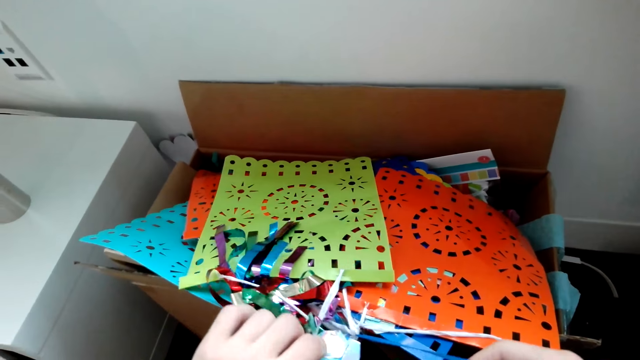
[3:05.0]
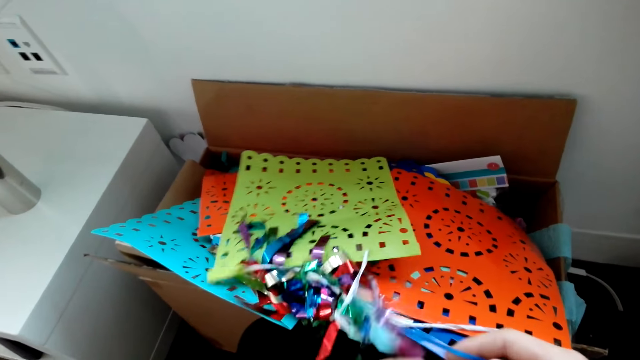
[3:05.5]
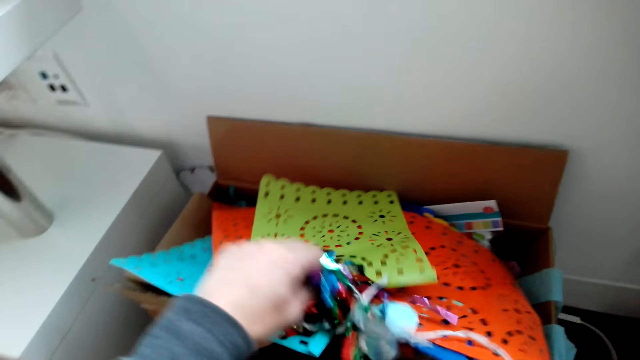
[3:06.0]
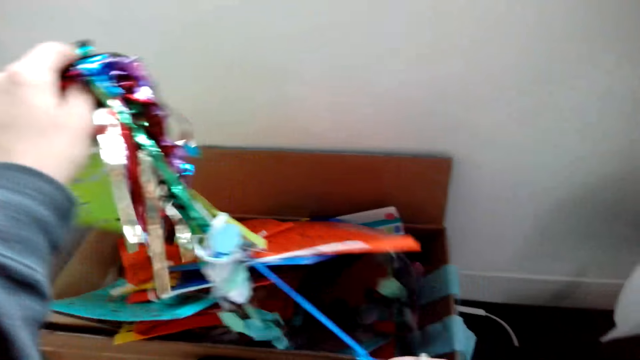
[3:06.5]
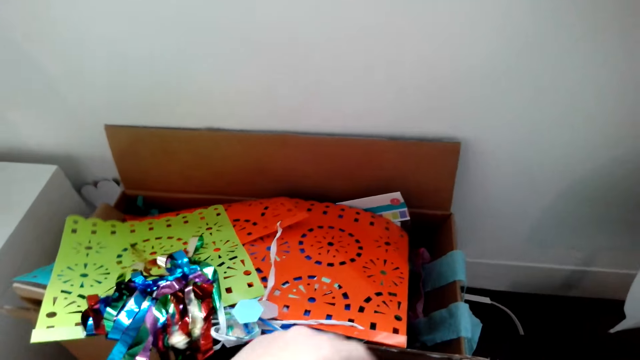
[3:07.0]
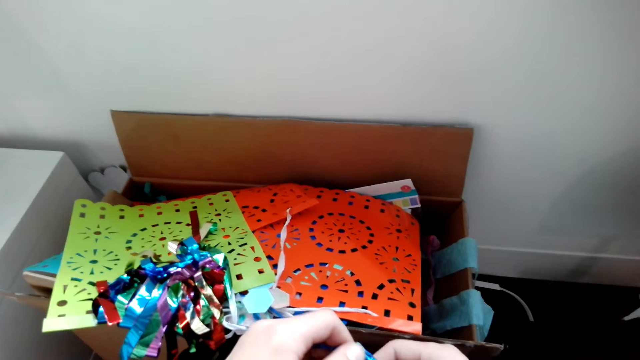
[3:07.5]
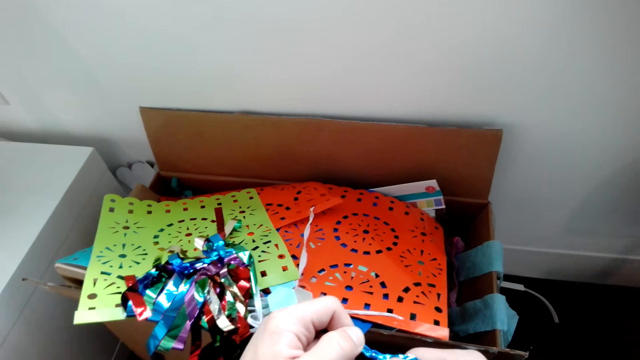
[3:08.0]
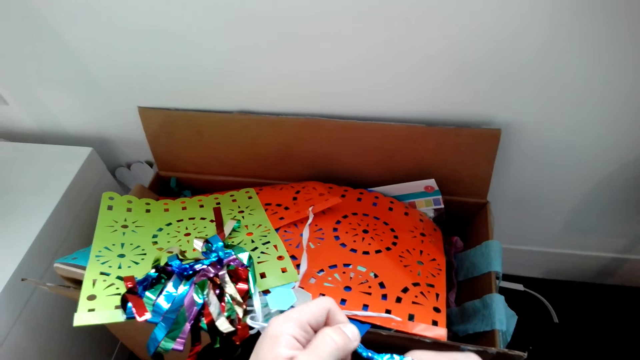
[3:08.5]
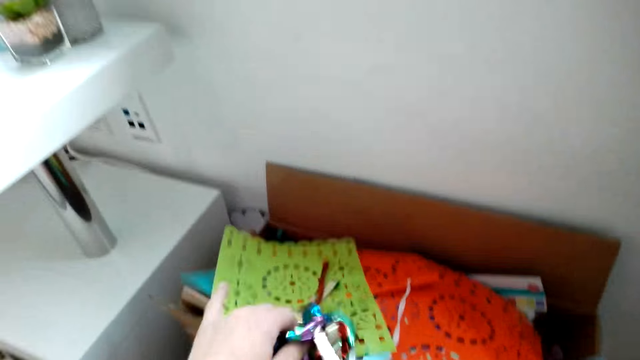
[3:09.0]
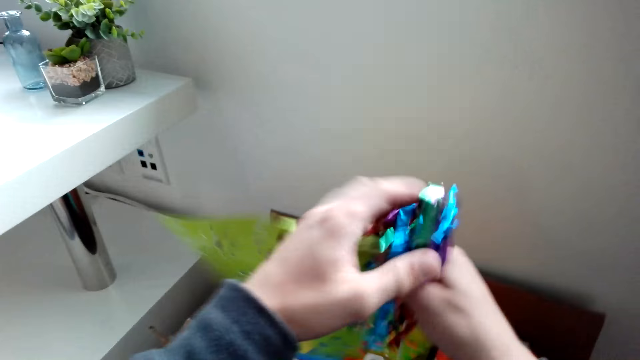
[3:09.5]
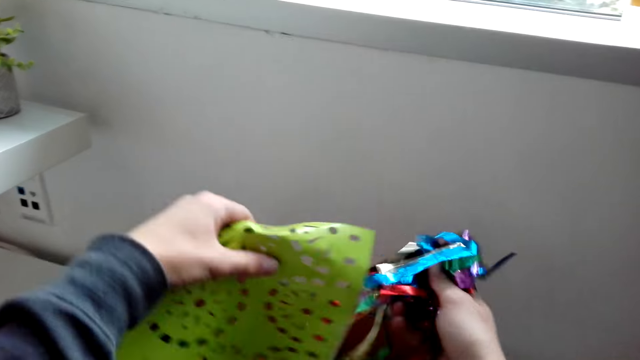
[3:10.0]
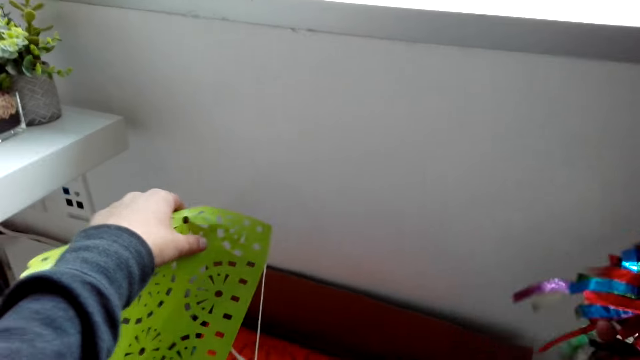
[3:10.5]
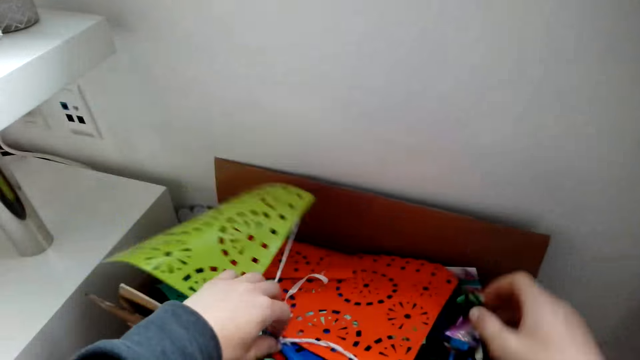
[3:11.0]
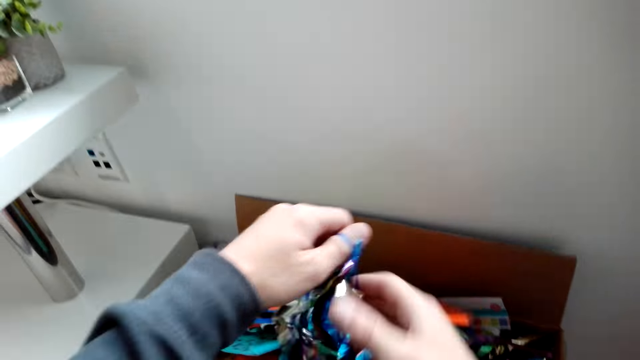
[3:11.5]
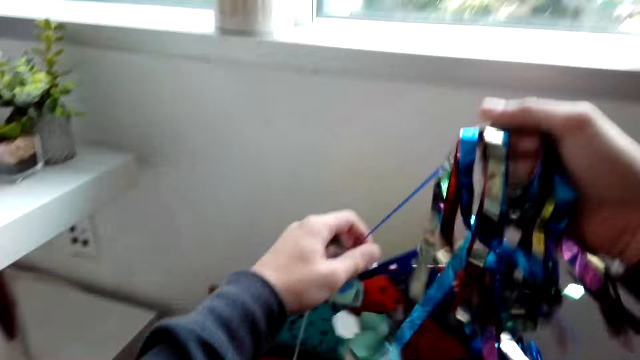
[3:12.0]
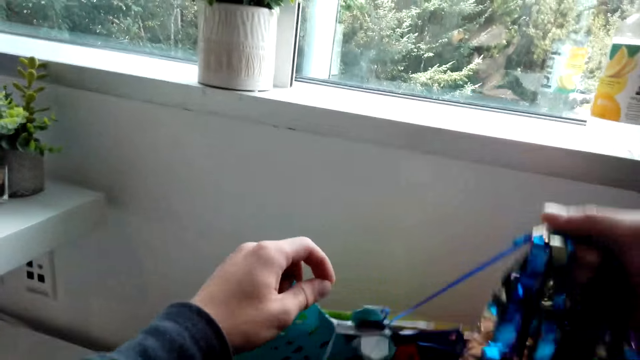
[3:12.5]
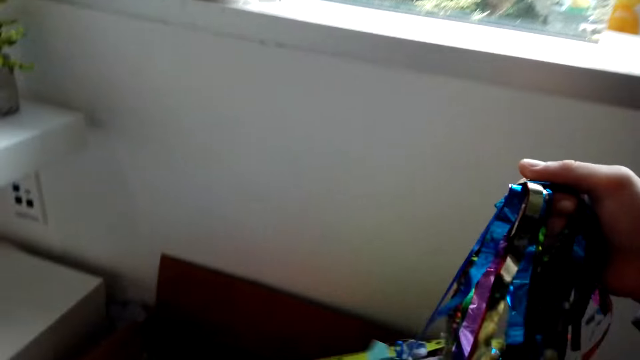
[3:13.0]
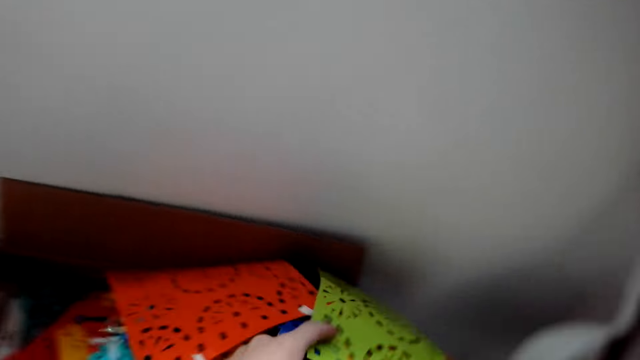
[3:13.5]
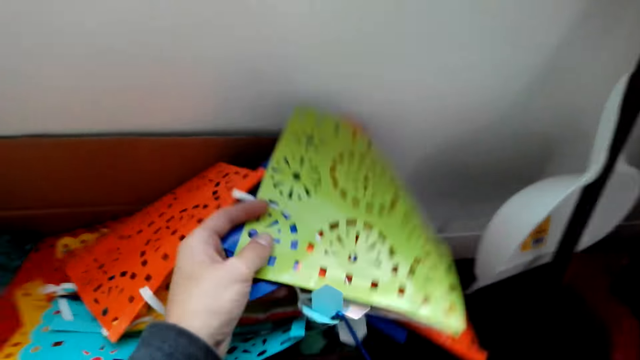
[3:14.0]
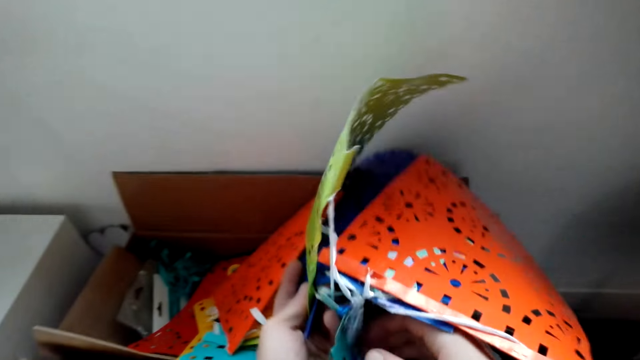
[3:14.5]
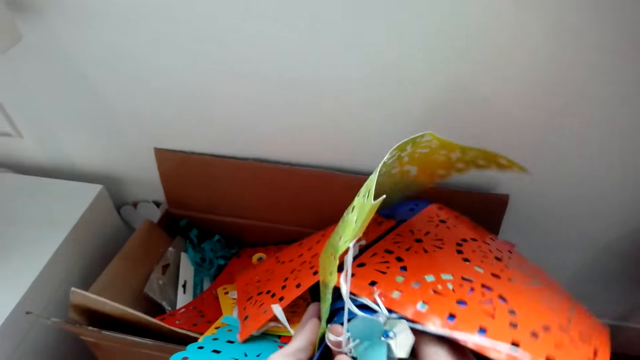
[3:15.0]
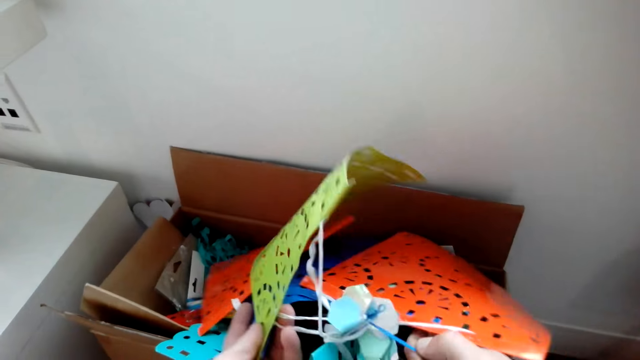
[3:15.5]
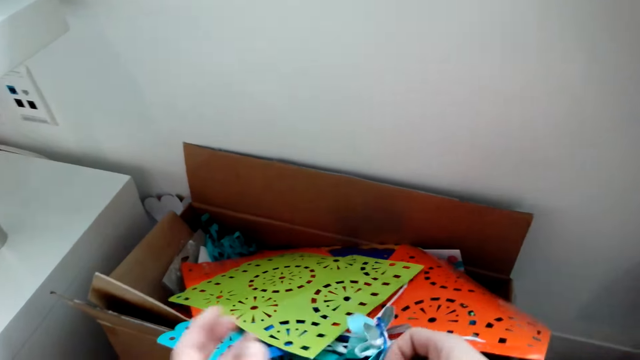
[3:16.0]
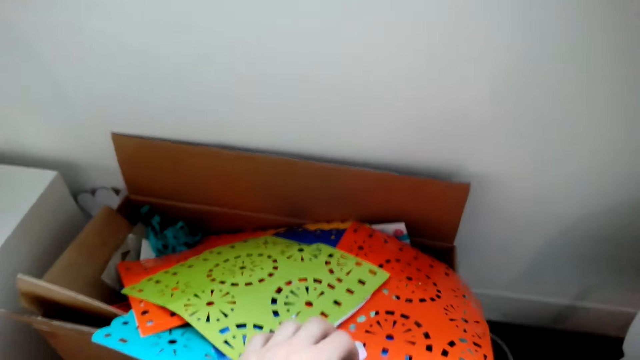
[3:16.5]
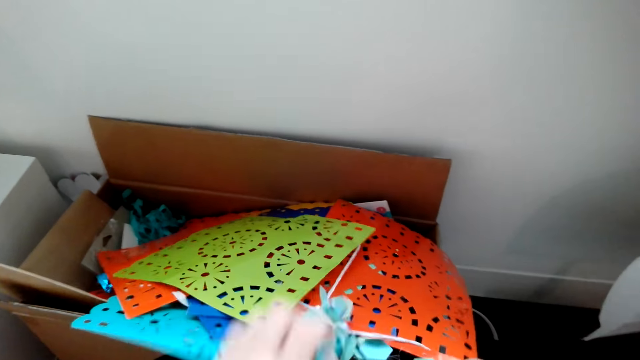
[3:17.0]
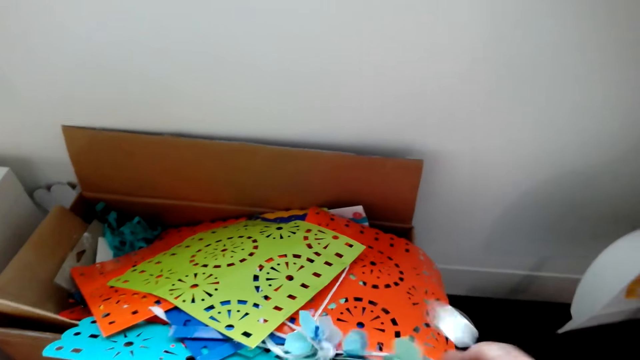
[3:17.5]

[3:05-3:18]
The camera wearer holds a Christmas decoration. They pick the Christmas decoration from the box. They put the Christmas decoration on the box.

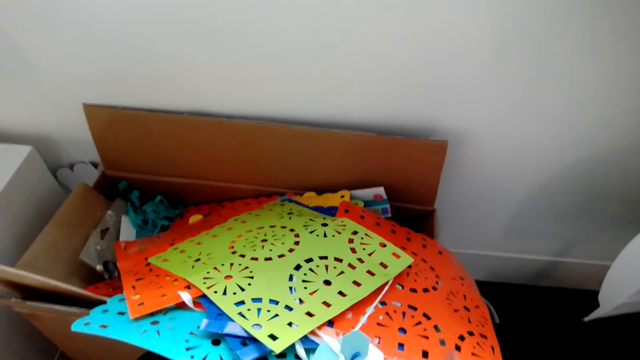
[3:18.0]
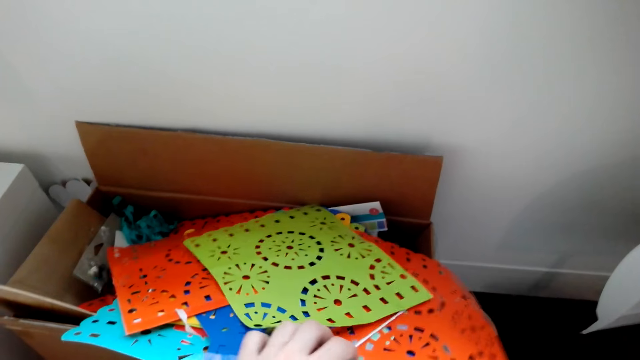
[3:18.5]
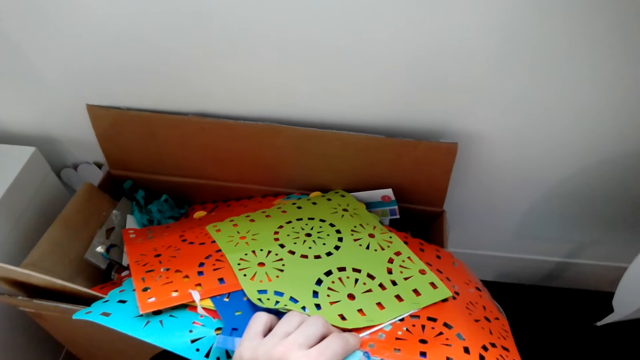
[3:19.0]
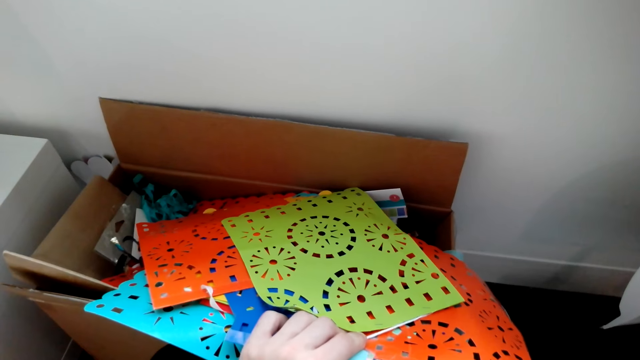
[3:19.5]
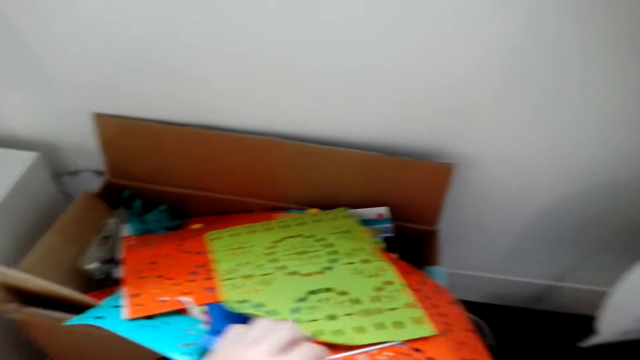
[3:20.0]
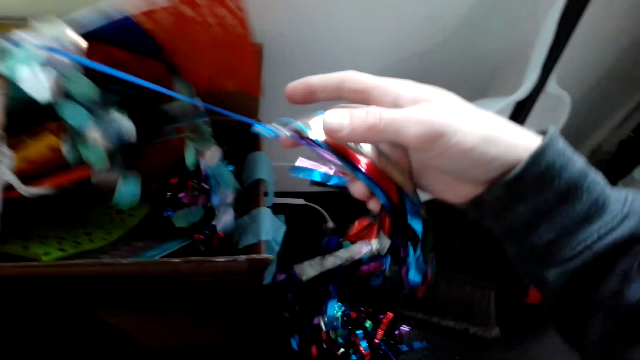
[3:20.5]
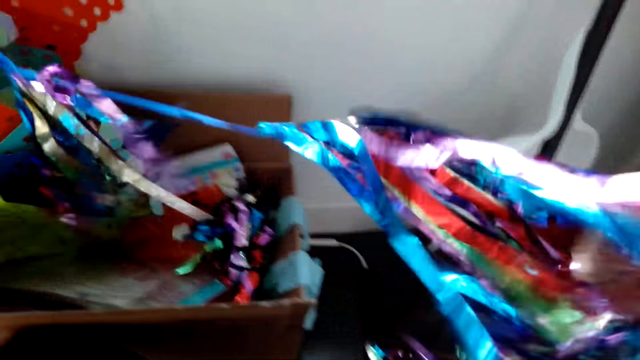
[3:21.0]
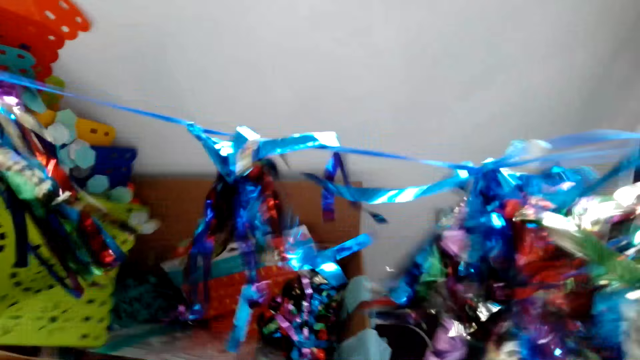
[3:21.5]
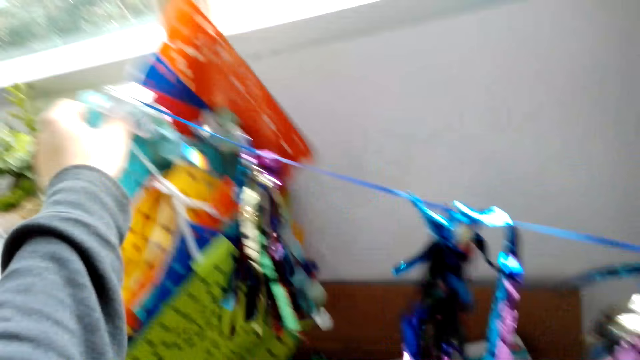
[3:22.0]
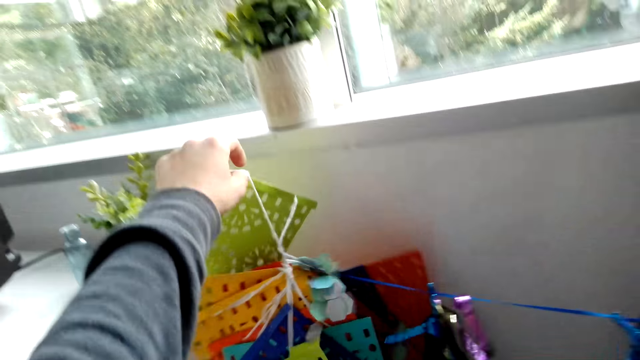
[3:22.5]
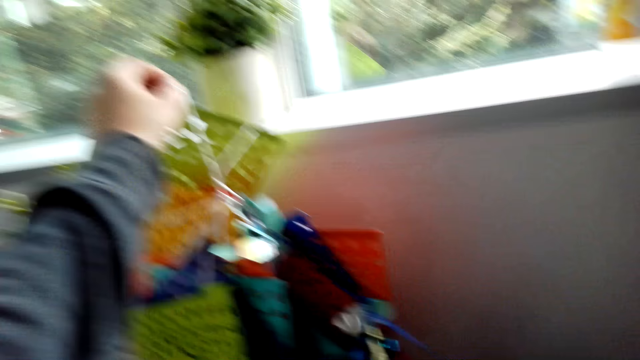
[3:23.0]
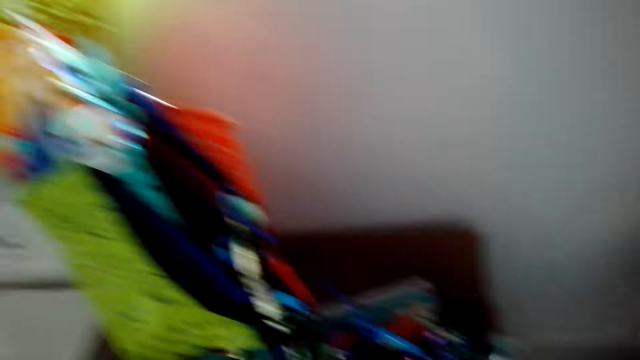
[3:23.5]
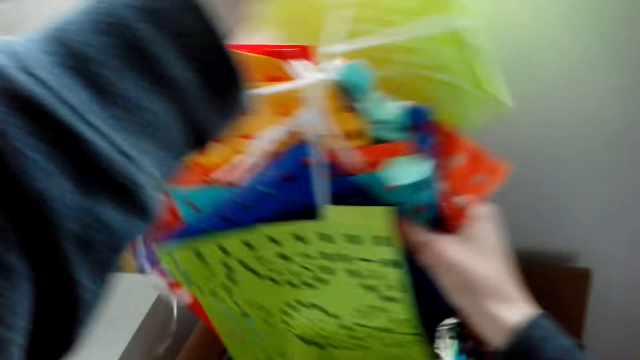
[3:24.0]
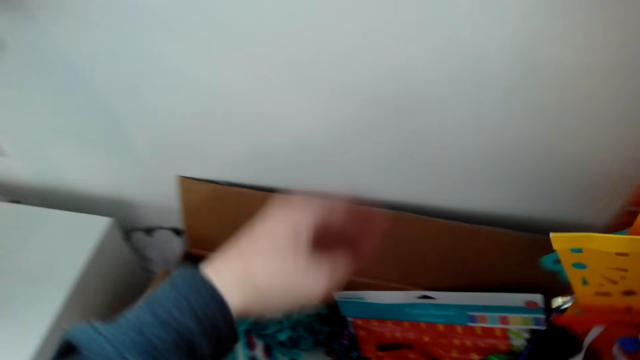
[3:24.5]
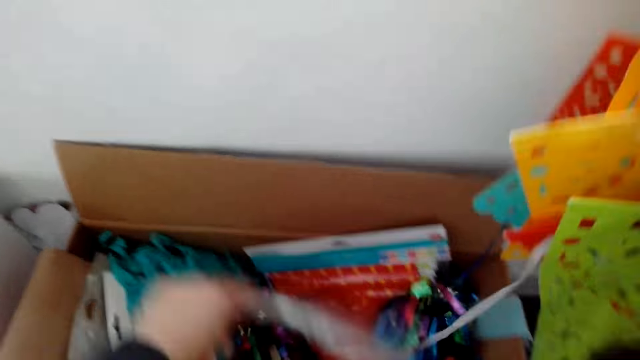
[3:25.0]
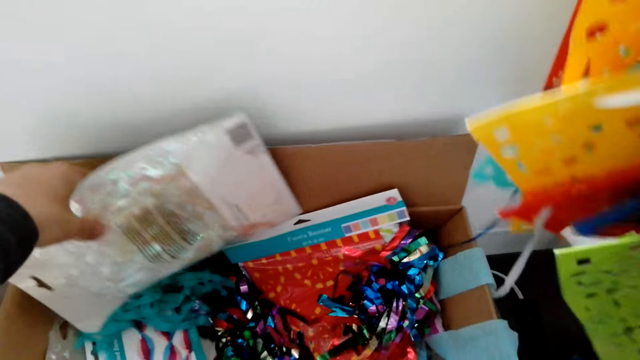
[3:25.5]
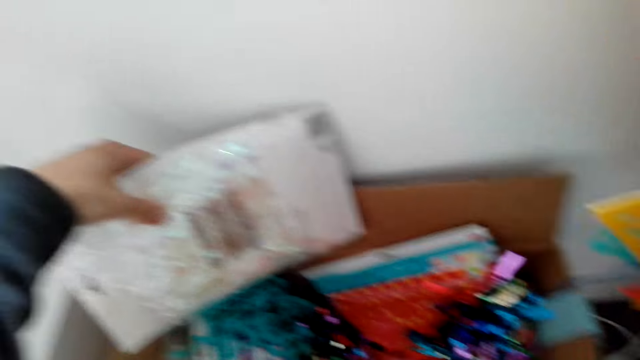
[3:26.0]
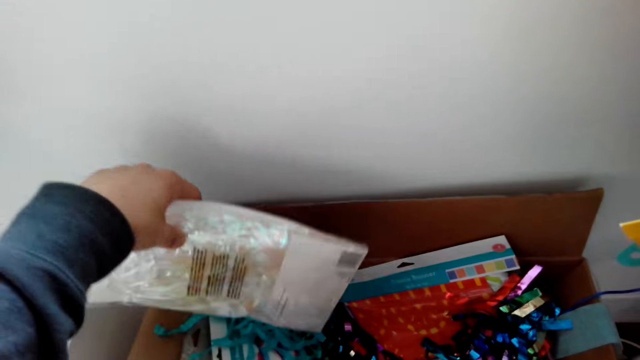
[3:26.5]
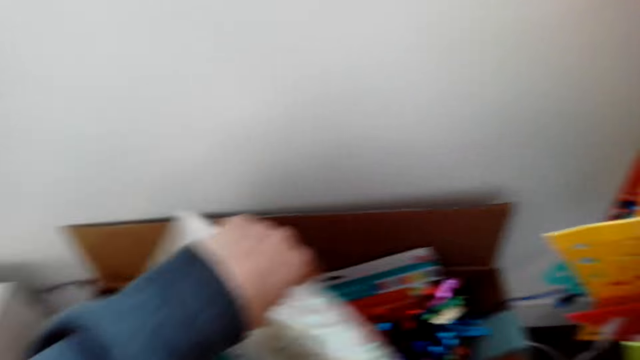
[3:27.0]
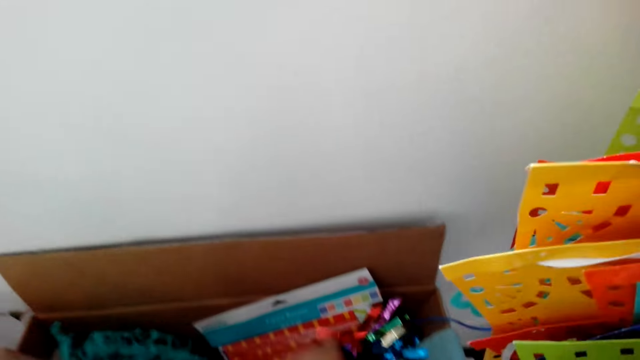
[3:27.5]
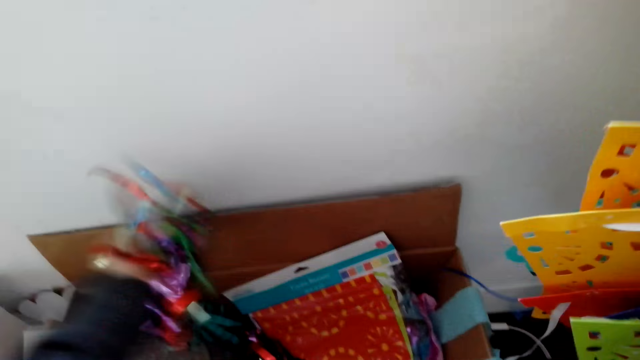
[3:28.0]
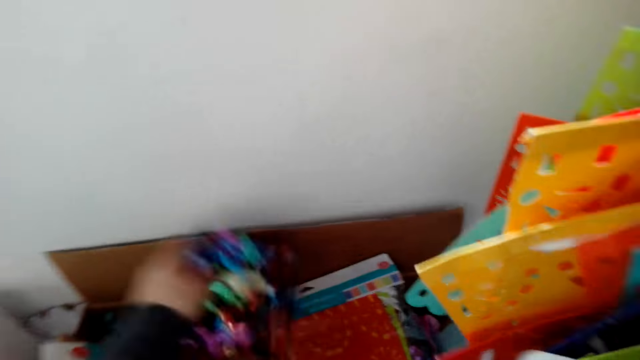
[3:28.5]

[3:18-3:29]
The camera wearer holds a Christmas decoration. They pick a paper from the box. They put the paper on the box. They search the box.
